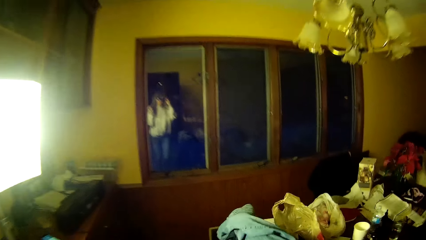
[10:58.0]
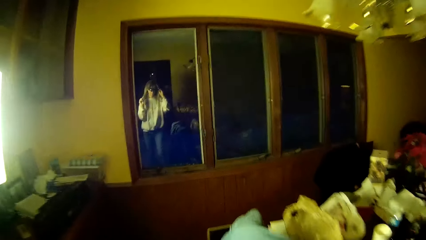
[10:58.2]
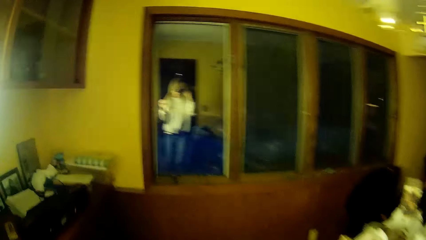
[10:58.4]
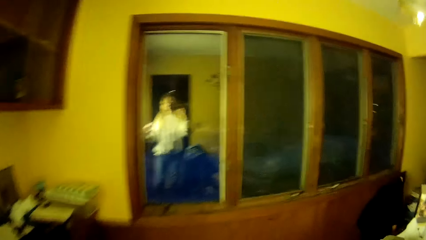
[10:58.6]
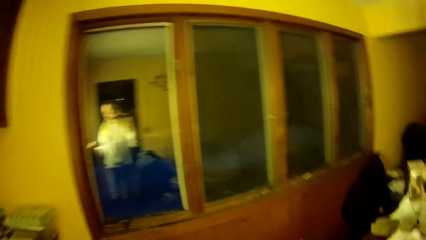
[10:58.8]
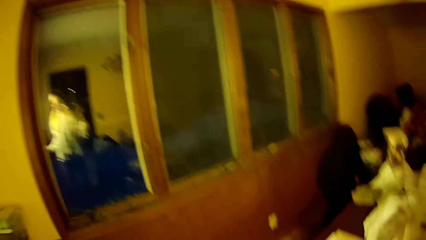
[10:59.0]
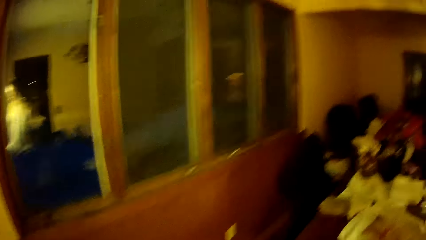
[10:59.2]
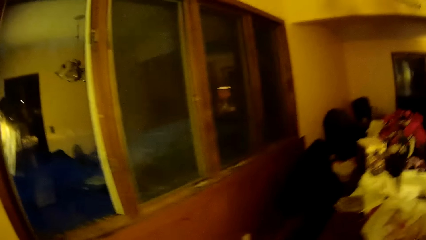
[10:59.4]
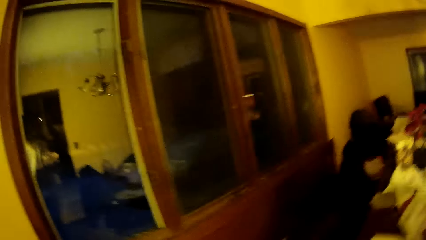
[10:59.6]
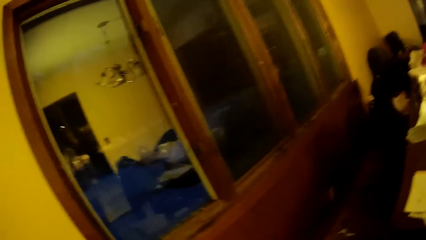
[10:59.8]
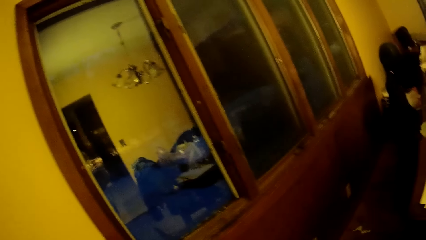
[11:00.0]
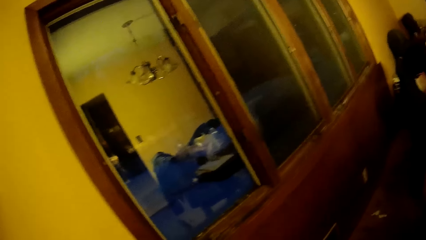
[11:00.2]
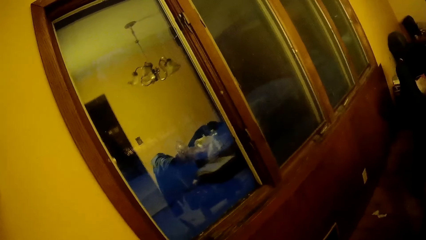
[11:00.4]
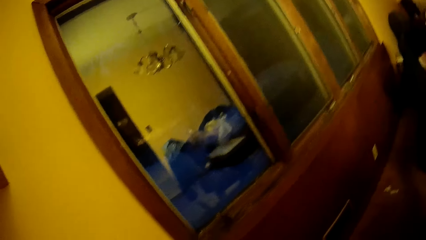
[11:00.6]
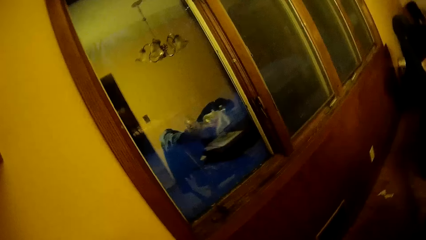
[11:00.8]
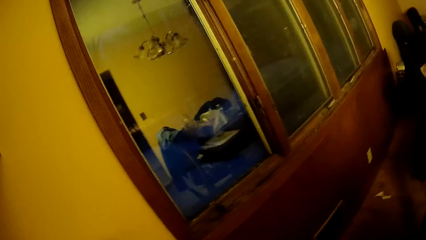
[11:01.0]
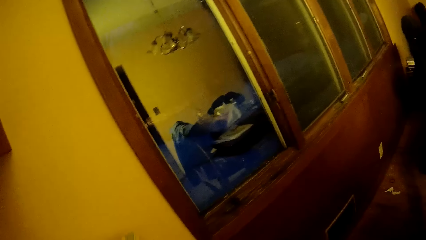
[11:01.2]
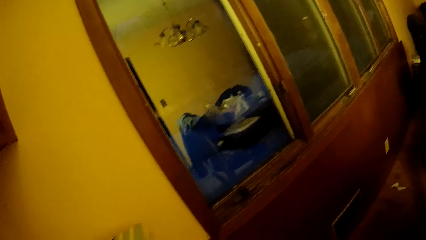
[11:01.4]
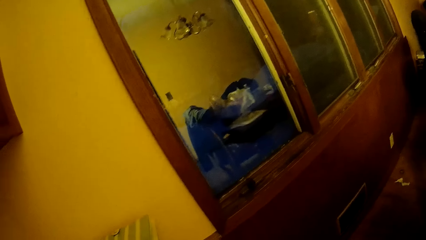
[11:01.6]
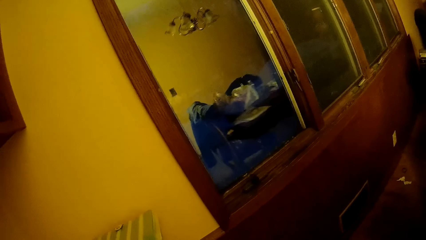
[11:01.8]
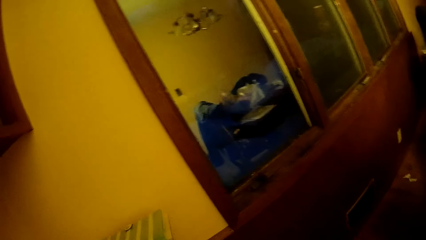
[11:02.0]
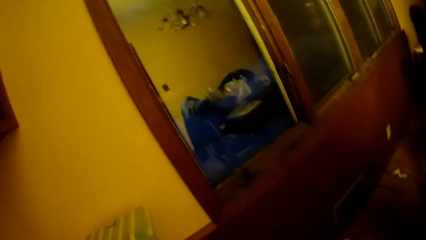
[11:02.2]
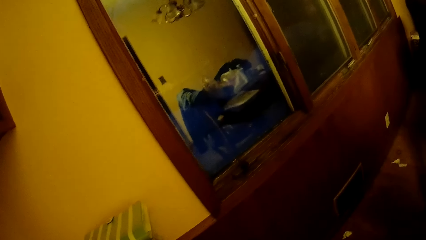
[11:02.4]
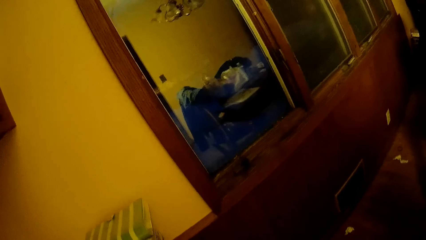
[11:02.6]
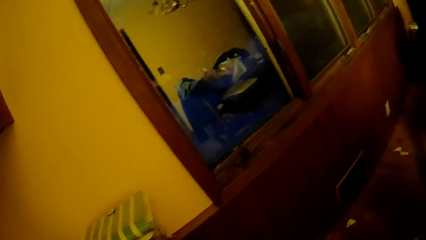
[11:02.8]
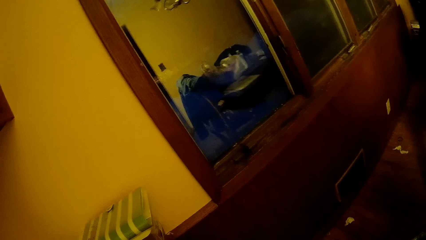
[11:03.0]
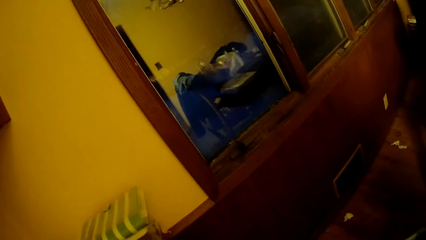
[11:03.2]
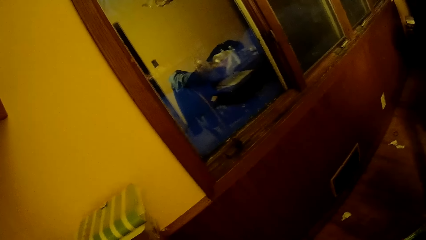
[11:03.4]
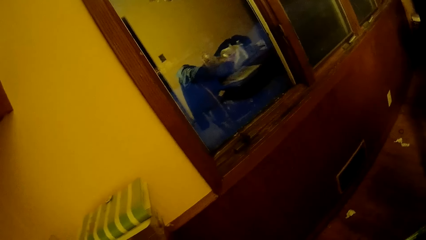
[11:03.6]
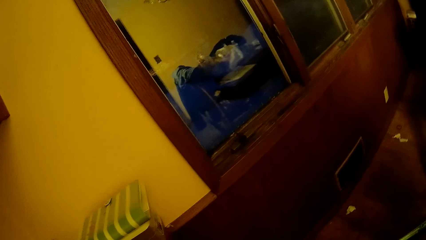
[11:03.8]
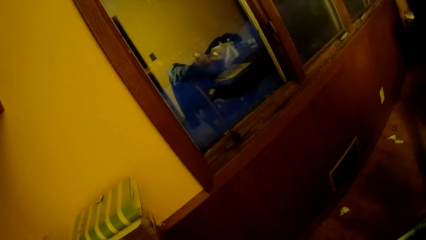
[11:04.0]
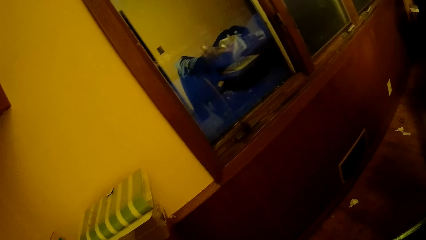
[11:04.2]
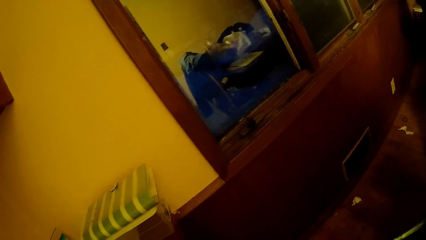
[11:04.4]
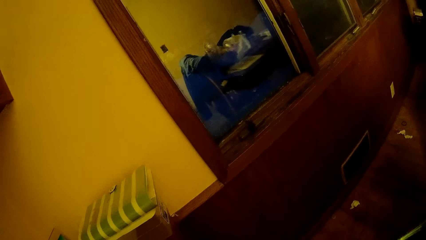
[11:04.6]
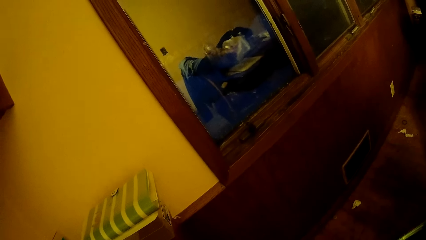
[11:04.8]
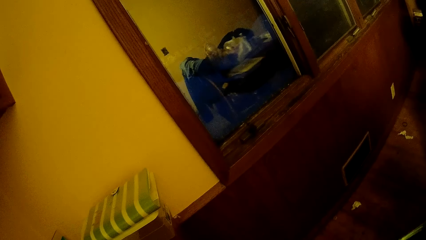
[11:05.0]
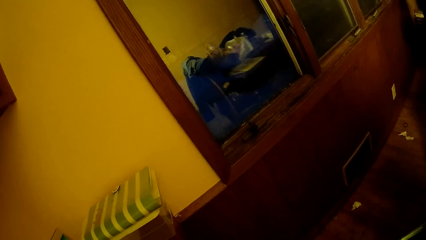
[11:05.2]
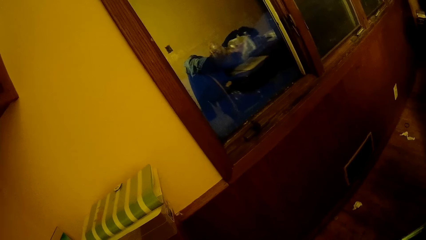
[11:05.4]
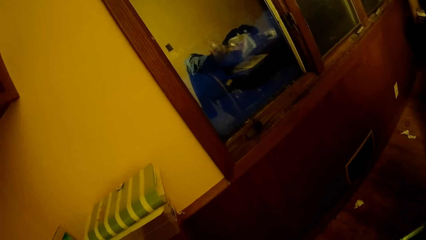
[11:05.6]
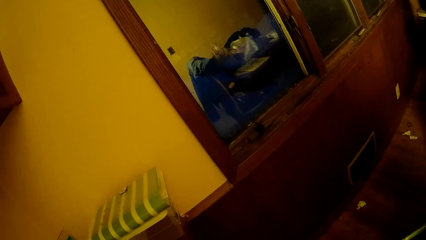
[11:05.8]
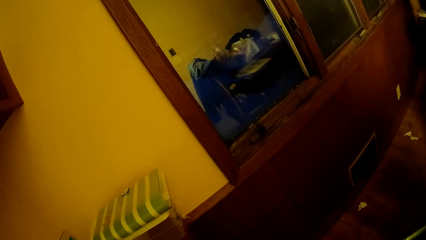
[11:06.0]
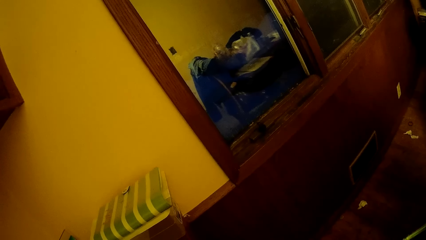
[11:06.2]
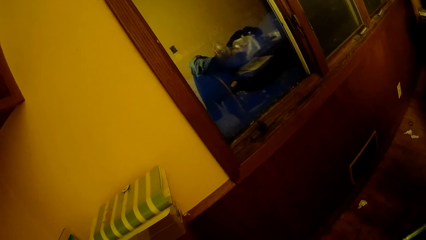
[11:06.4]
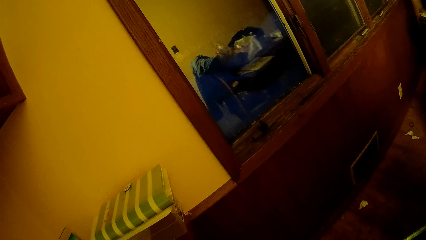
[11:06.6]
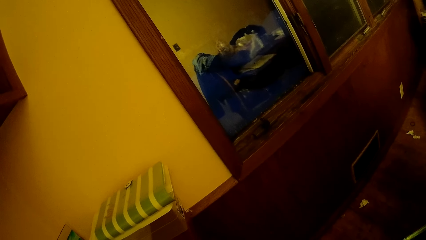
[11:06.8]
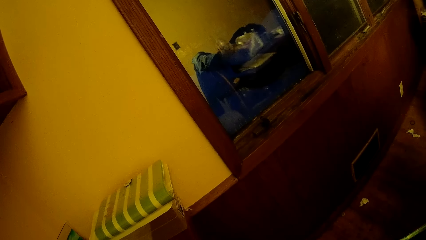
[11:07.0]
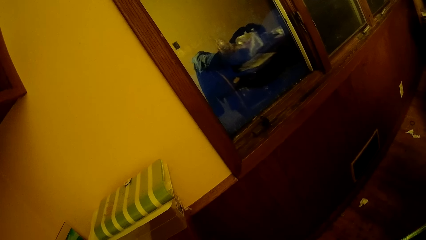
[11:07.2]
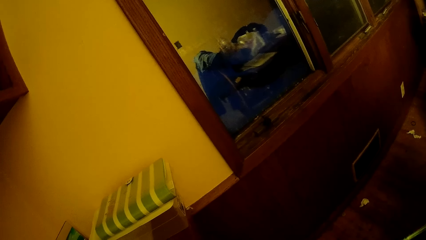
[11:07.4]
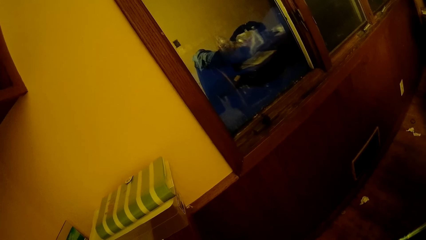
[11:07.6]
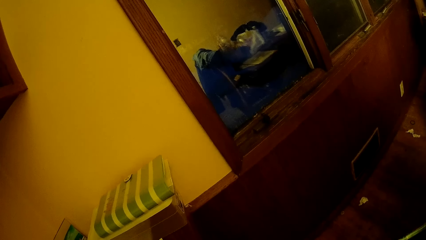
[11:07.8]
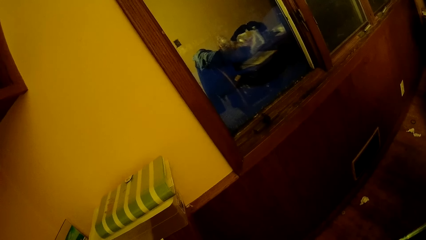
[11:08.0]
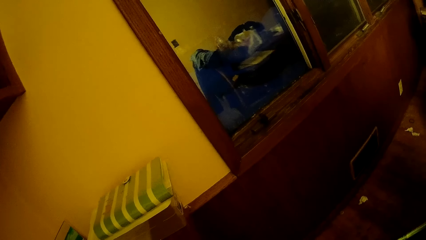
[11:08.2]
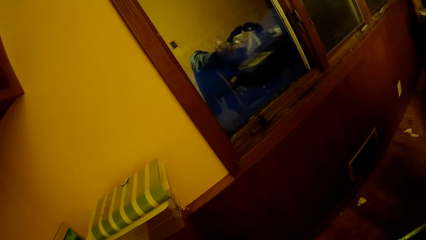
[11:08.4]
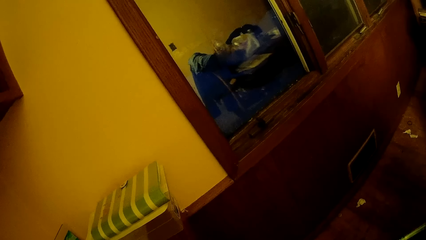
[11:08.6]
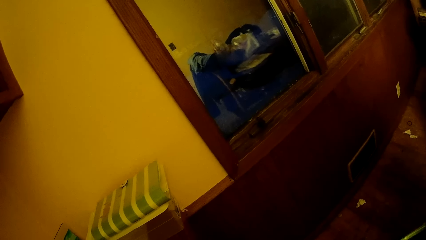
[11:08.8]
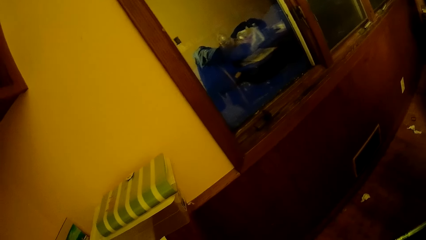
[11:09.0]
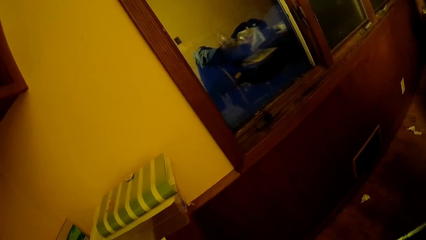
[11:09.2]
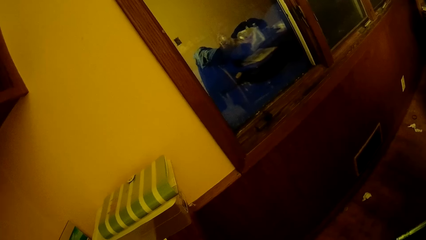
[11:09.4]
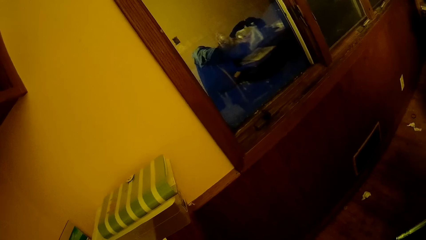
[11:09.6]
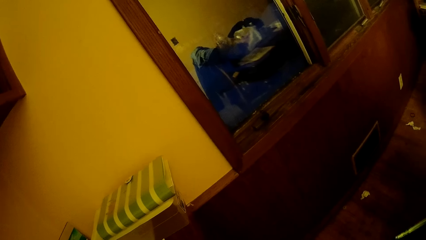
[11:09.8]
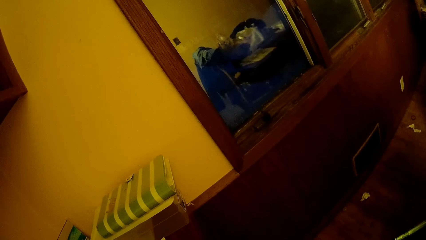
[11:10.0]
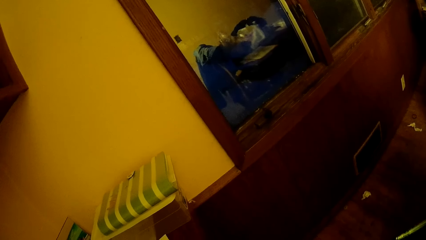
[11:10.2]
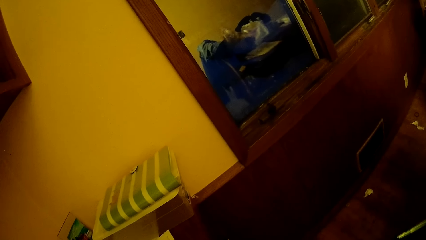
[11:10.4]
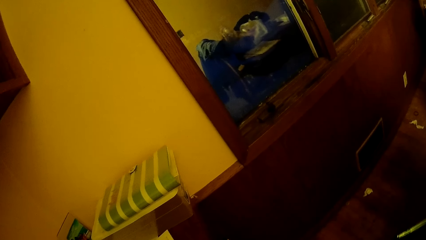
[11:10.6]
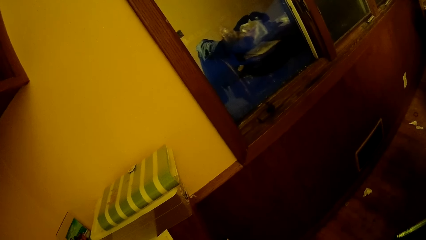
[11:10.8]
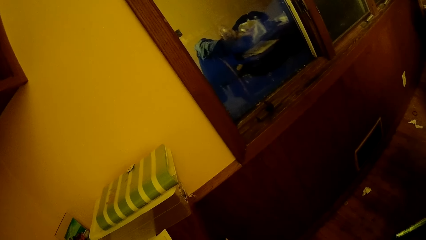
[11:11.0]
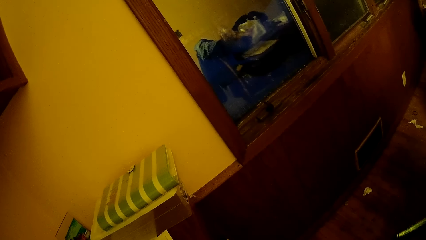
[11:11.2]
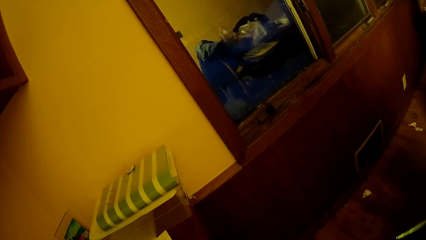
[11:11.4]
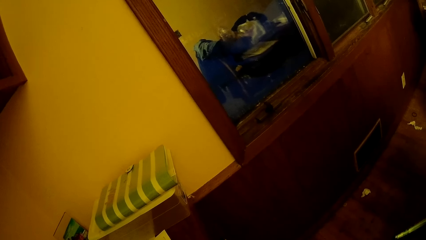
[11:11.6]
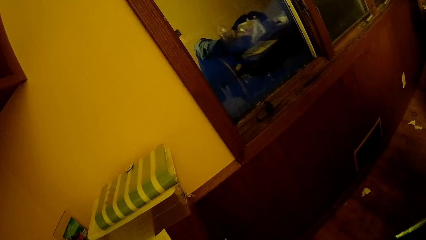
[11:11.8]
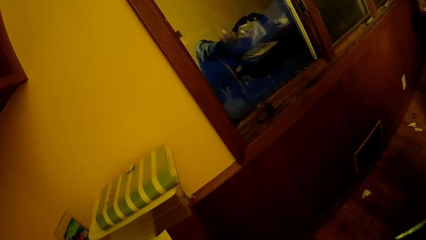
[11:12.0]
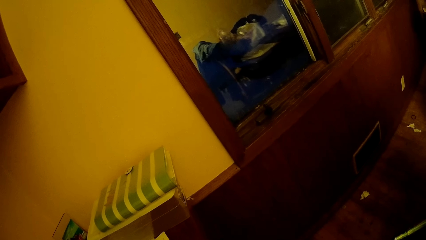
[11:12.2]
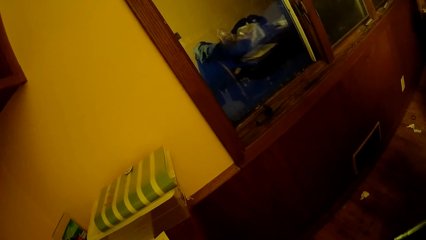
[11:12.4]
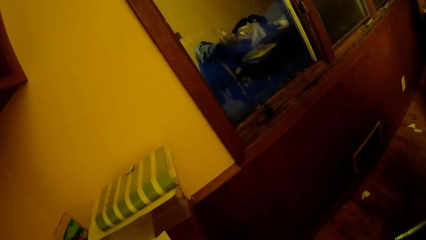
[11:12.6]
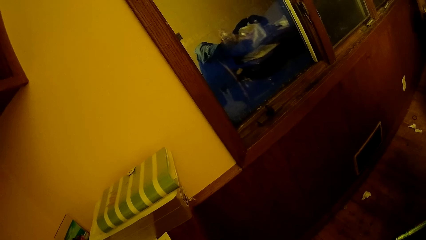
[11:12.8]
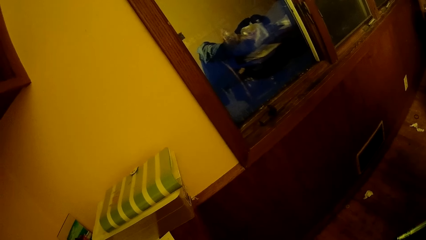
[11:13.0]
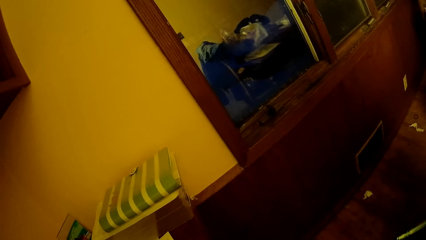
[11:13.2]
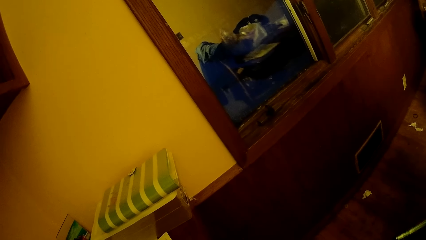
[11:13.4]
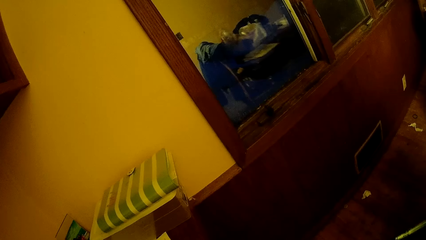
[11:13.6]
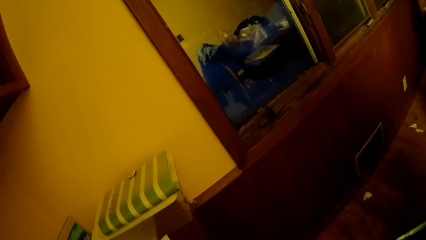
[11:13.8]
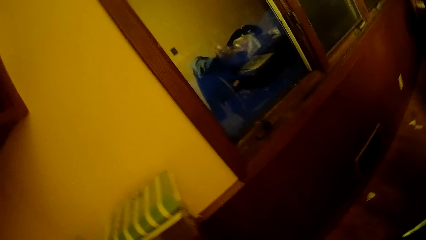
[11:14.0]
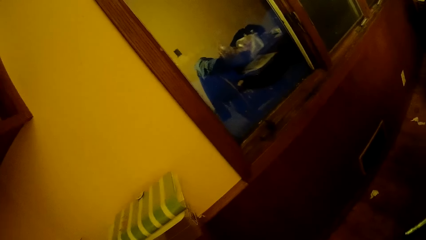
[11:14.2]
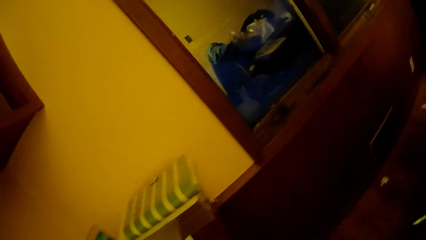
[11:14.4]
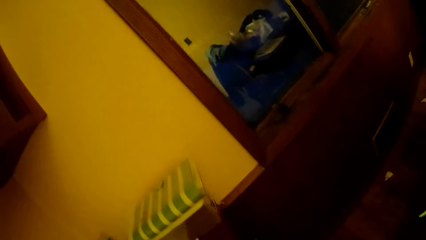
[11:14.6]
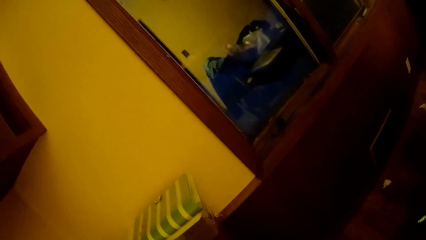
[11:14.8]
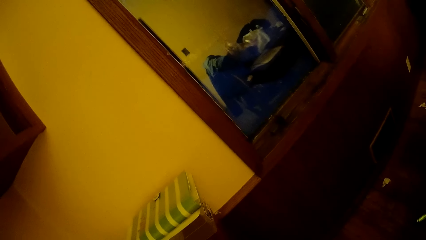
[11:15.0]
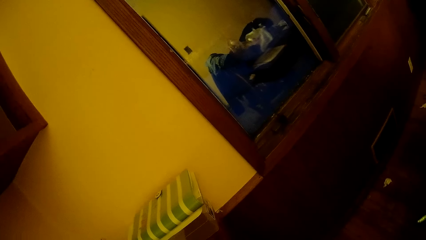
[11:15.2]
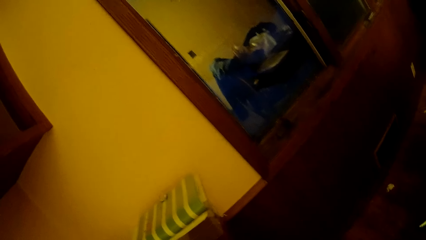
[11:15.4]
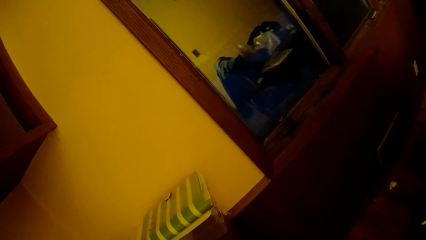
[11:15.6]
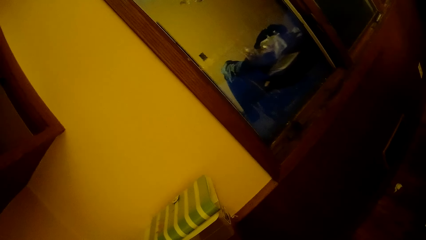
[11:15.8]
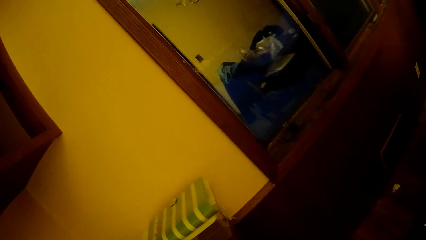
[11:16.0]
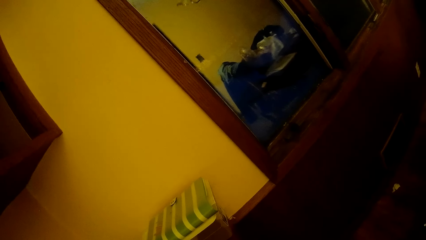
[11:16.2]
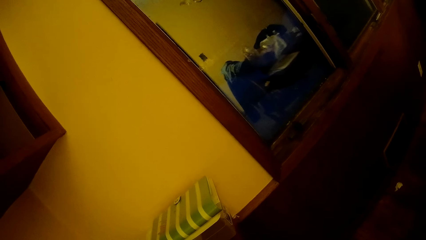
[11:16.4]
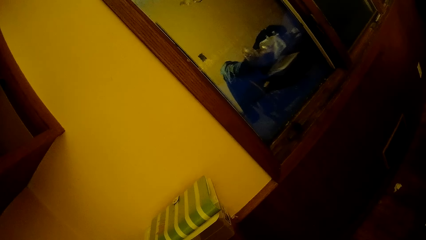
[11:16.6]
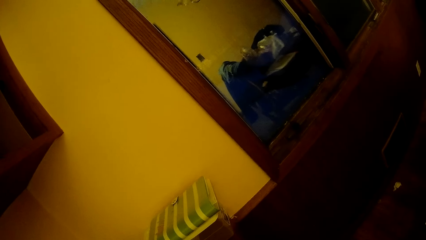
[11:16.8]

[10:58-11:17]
The camera wearer looks around the room.
